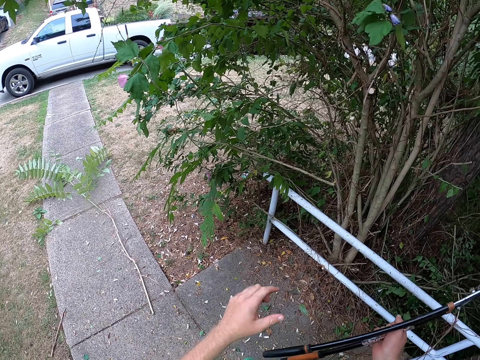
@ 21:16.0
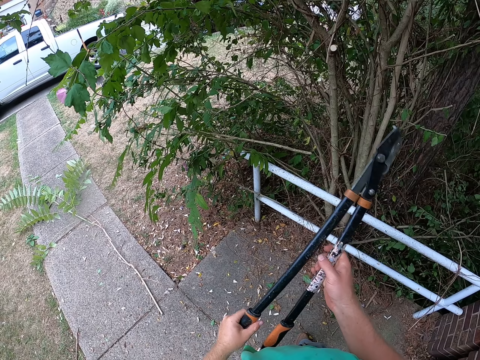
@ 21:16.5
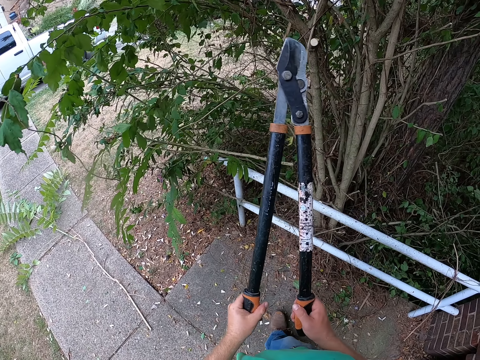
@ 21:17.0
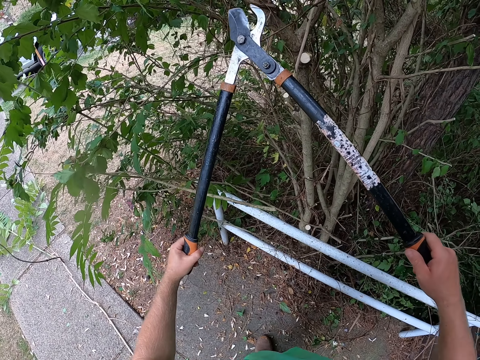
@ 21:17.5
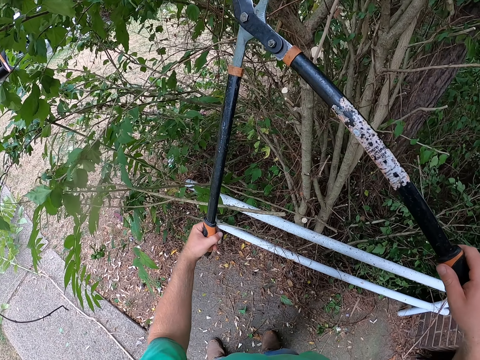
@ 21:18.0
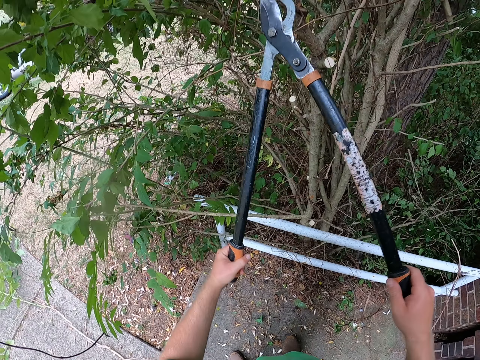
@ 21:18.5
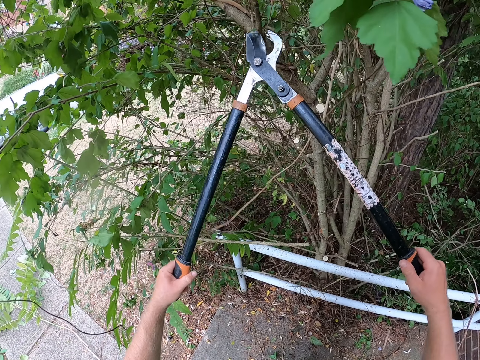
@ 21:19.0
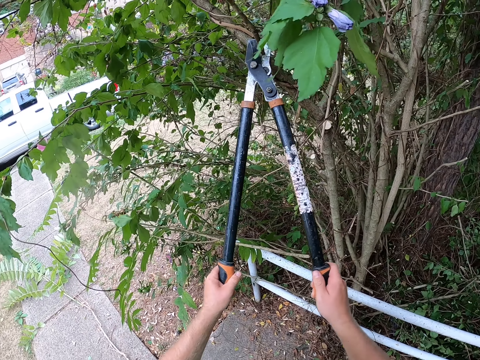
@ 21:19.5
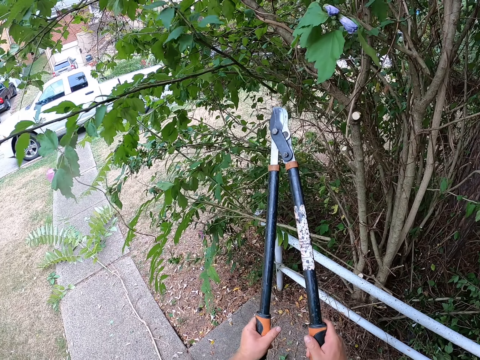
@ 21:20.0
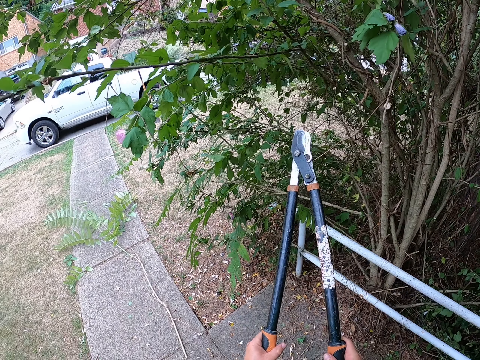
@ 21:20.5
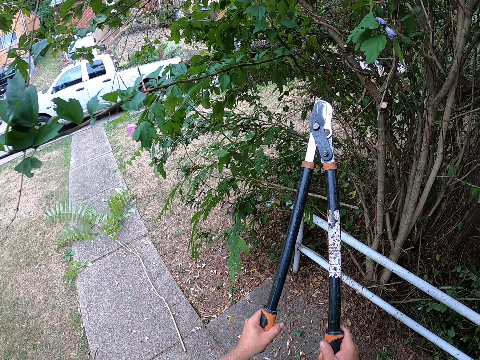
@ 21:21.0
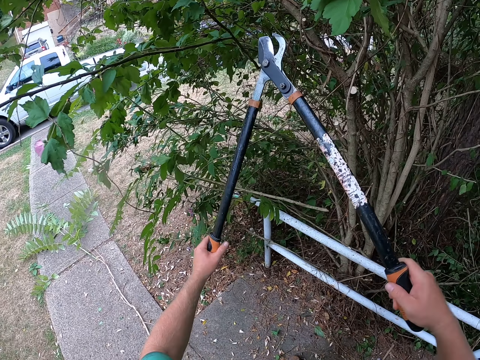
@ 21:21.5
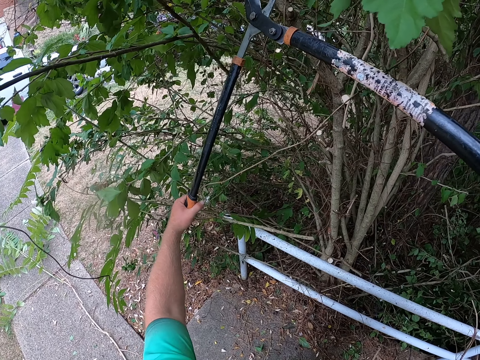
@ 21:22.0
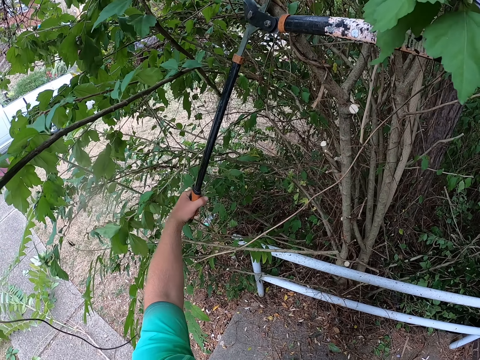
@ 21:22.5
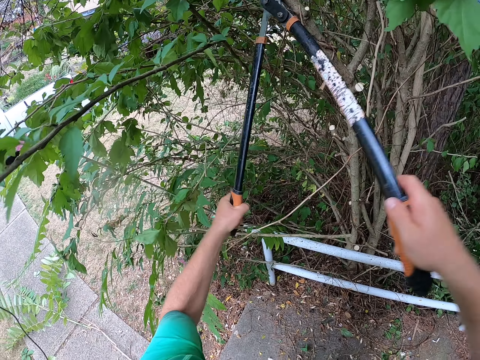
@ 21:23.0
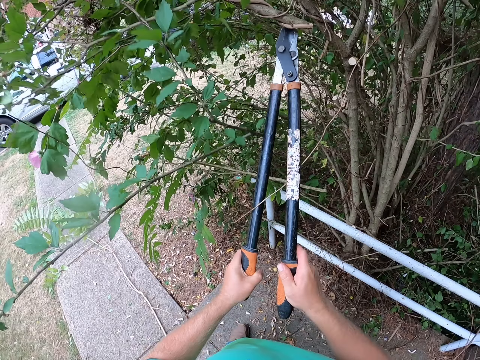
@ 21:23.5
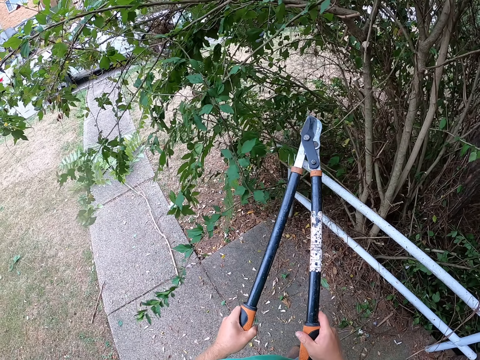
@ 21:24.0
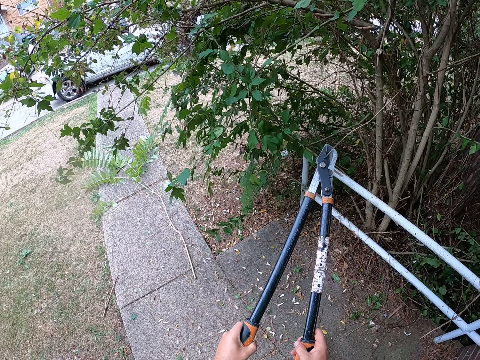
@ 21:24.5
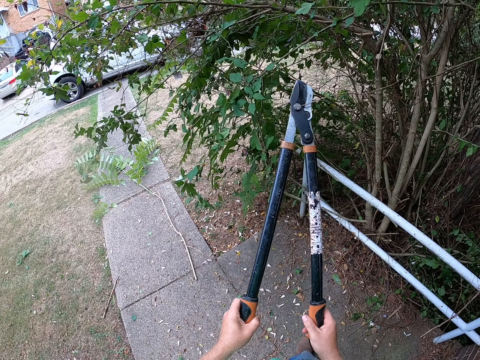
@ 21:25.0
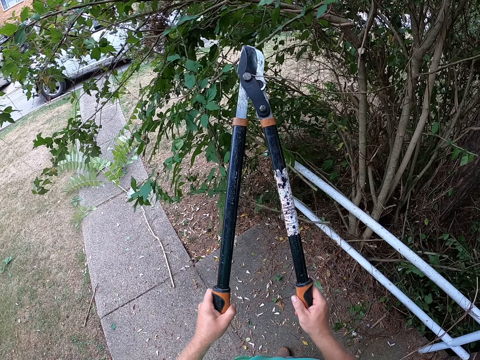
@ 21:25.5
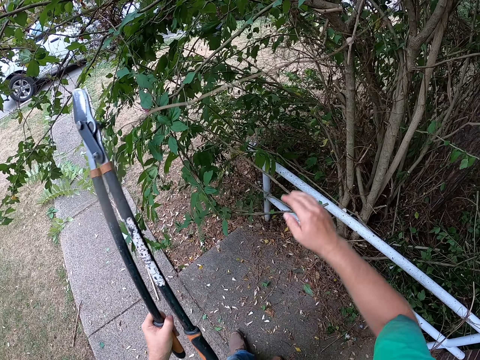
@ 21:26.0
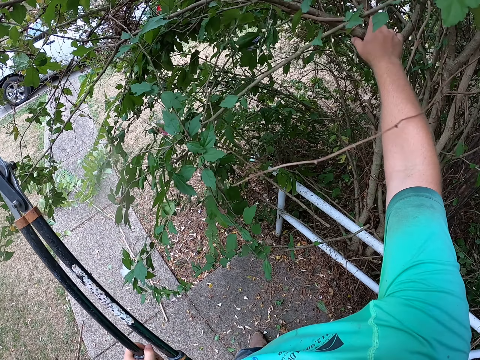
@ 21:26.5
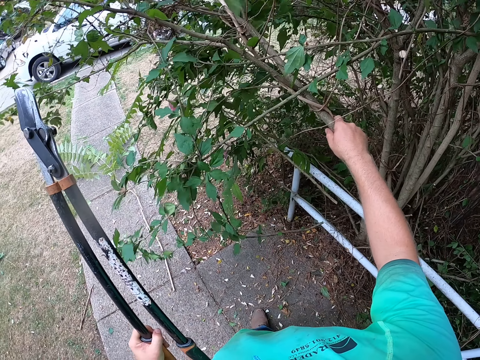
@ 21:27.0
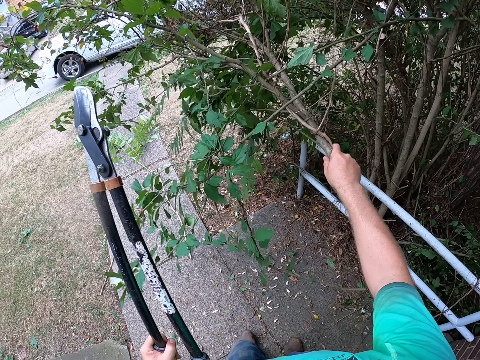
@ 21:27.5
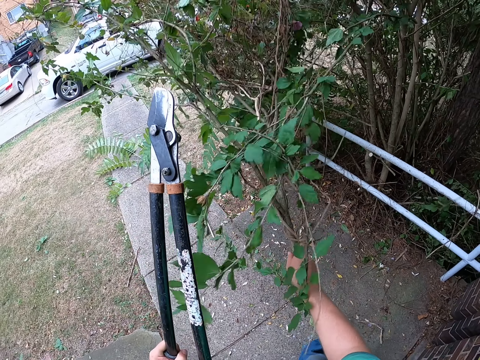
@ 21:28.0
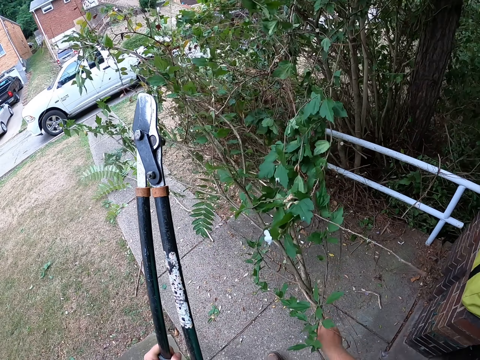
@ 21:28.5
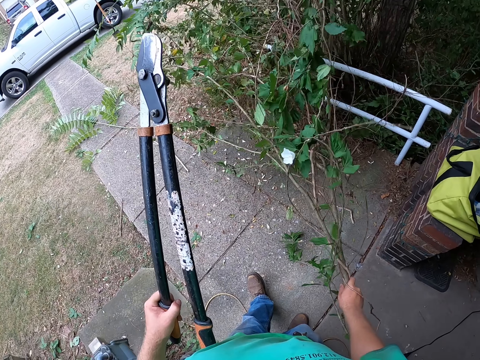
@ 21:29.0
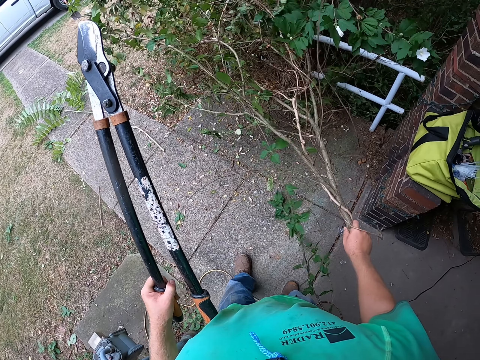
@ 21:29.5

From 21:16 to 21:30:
The camera wearer holds the pruning shears with both hands. He prunes a branch on the tree with the pruning shears in both hands. He pulls branches from the tree with his right hand.

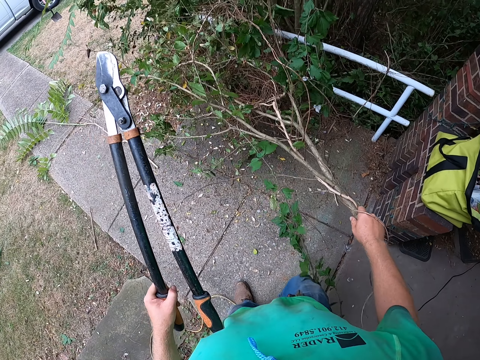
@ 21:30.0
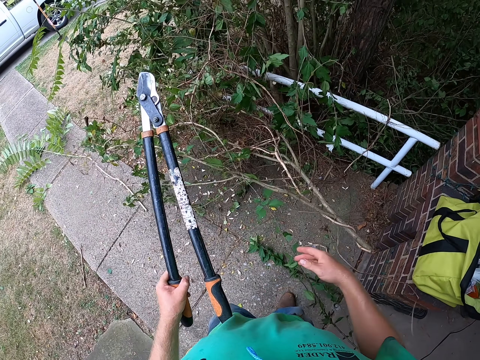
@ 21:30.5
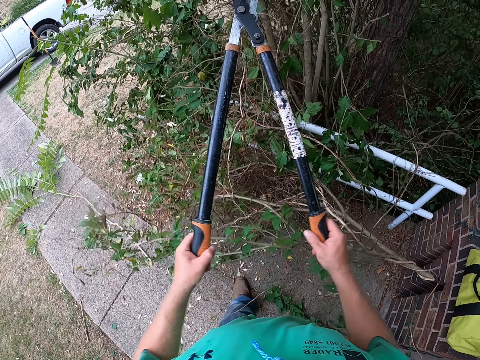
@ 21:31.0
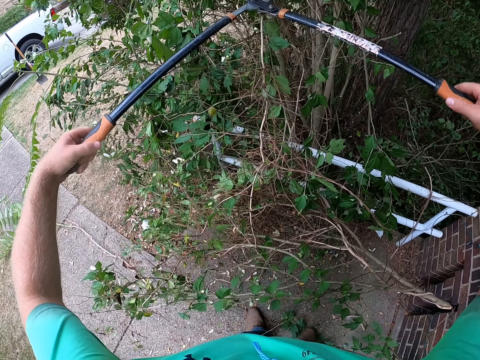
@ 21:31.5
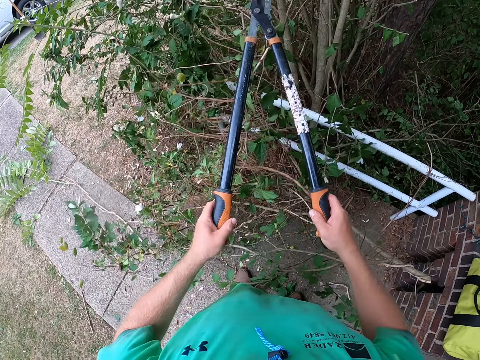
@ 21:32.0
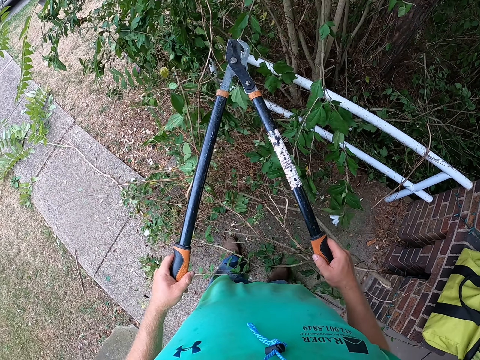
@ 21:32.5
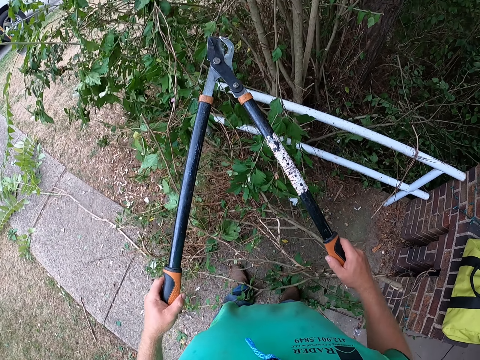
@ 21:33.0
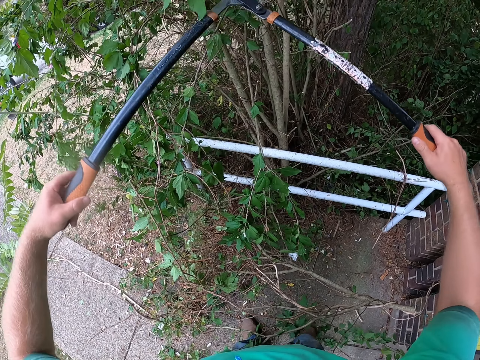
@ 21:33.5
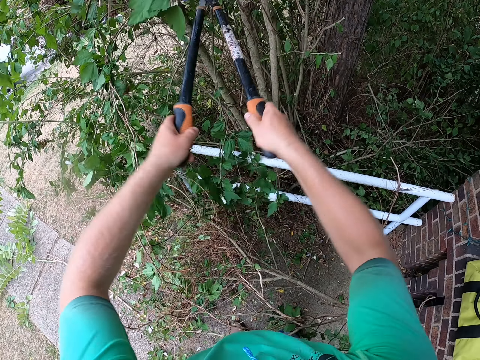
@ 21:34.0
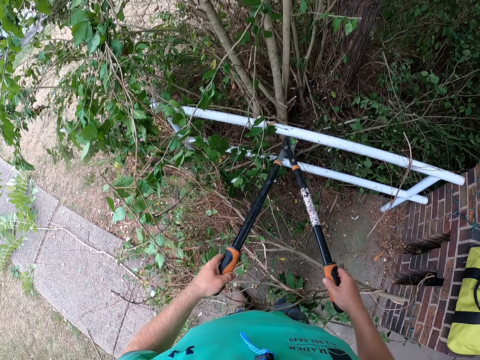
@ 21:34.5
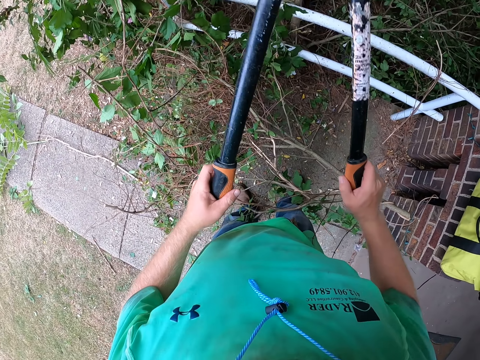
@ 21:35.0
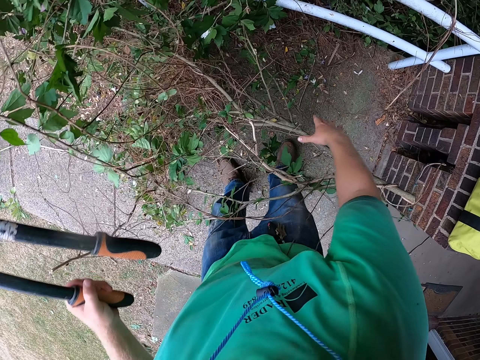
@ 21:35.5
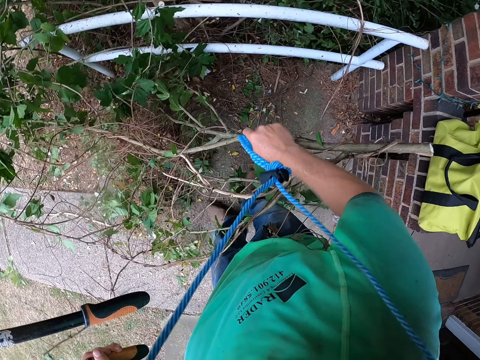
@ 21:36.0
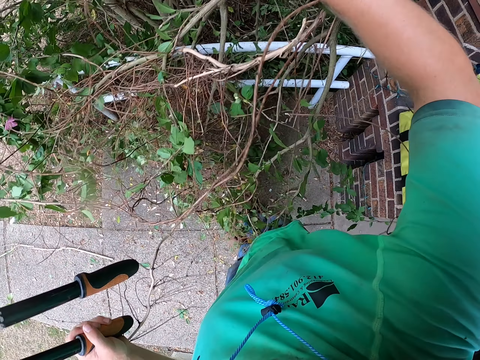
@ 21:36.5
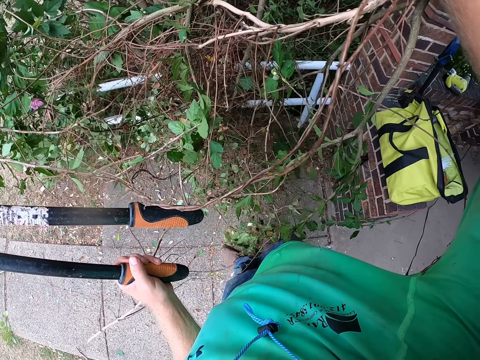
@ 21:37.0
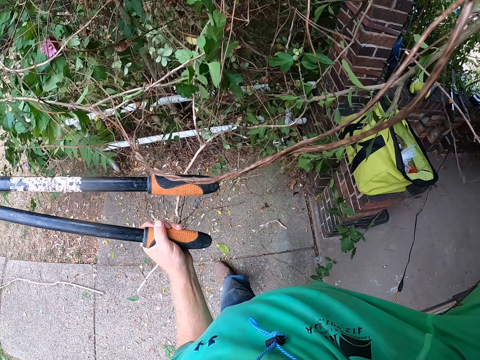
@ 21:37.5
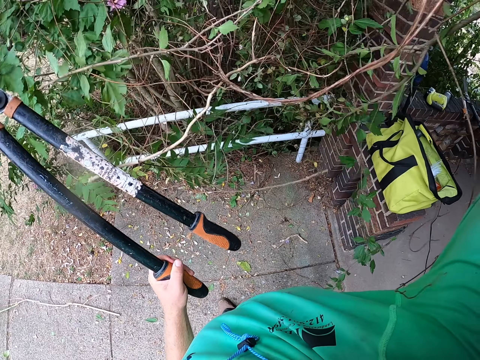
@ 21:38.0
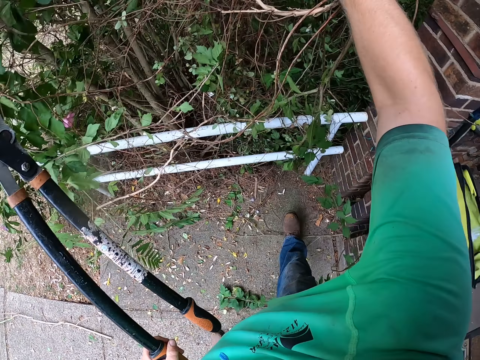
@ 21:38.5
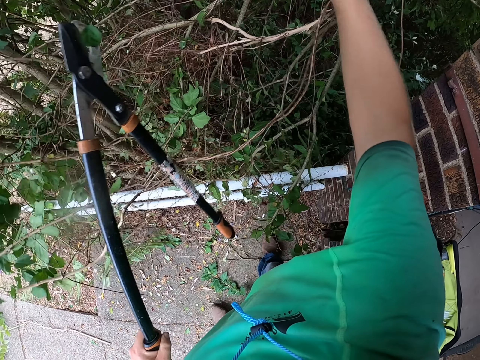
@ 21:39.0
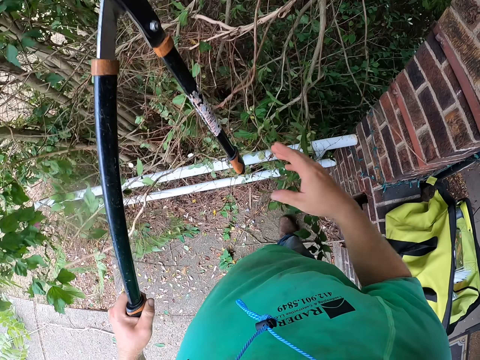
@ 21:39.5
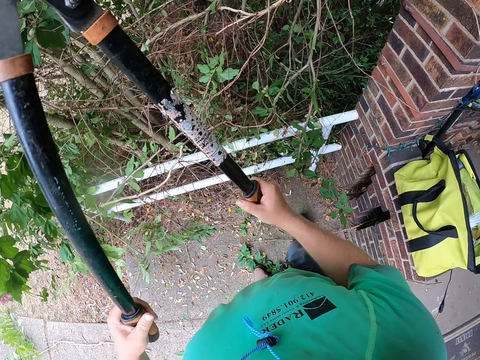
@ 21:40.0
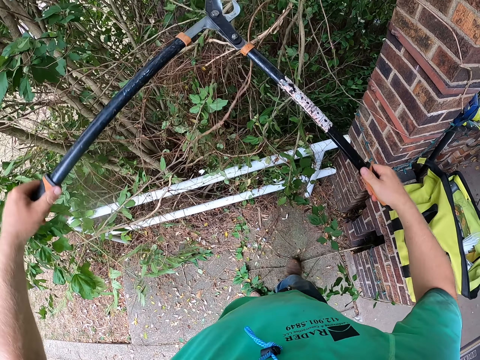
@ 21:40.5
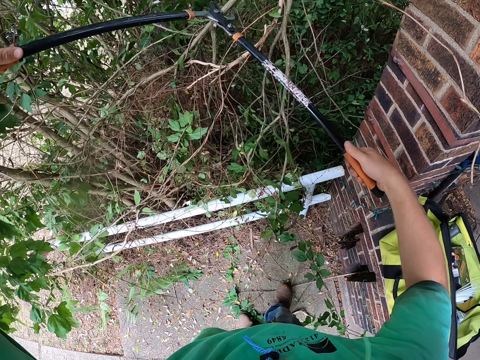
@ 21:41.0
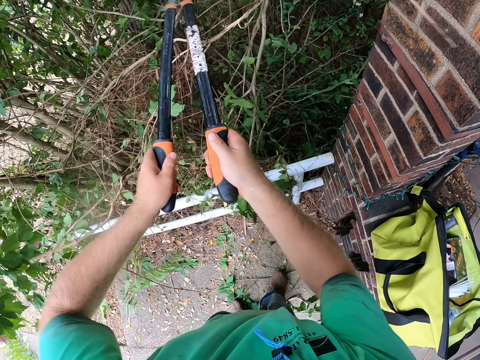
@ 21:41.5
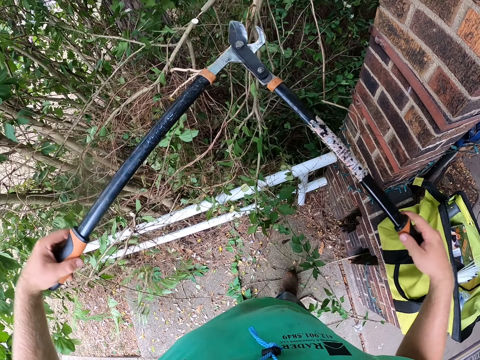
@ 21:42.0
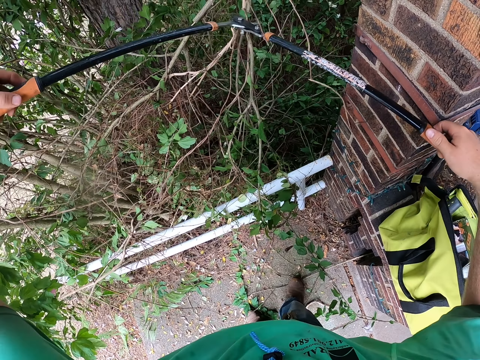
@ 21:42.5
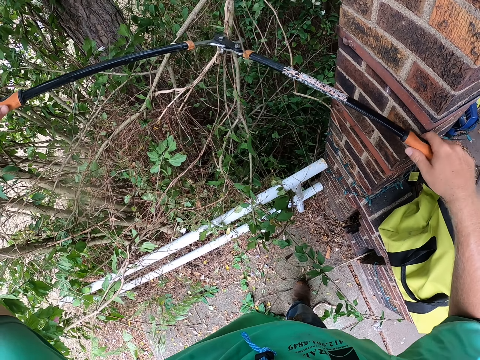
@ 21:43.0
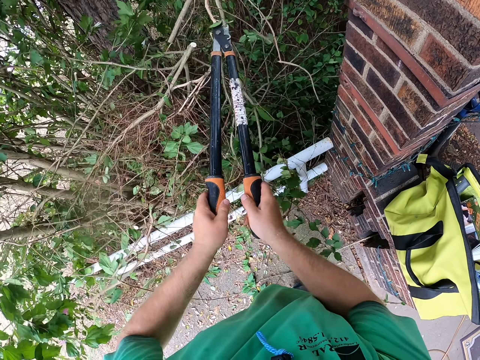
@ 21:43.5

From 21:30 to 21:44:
The camera wearer prunes a branch on the tree with the pruning shears in both hands. He picks the branches from the floor with his right hand. He drops the branches on the fence with his right hand. He prunes the branches with the pruning shears in both hands.
